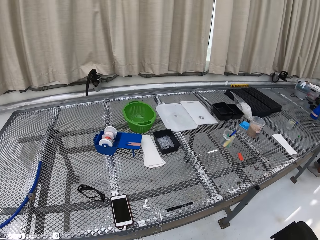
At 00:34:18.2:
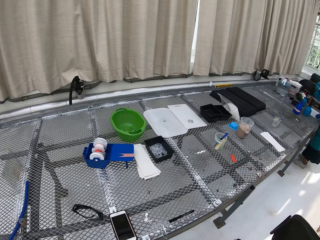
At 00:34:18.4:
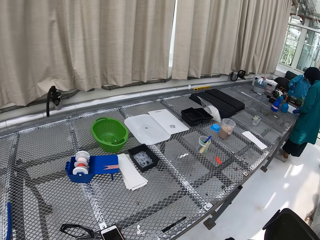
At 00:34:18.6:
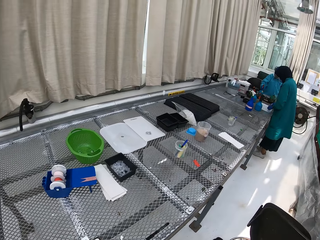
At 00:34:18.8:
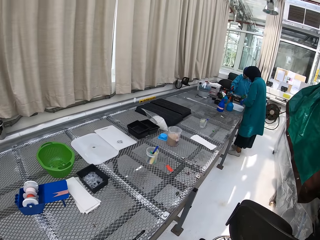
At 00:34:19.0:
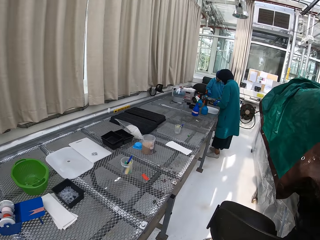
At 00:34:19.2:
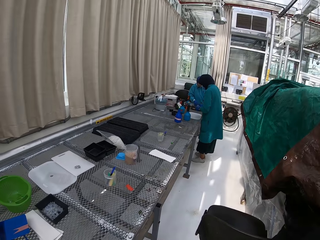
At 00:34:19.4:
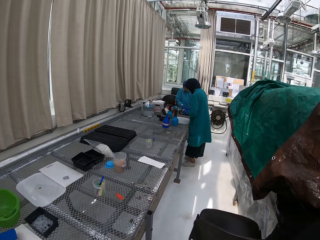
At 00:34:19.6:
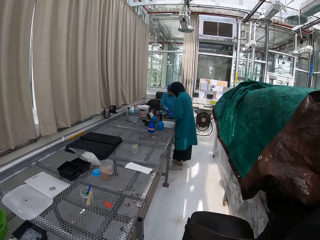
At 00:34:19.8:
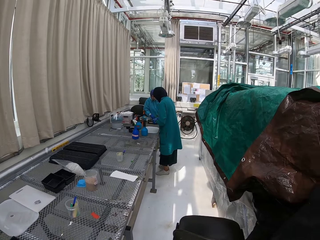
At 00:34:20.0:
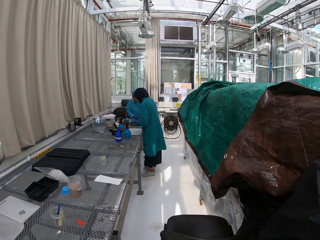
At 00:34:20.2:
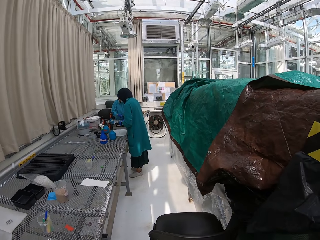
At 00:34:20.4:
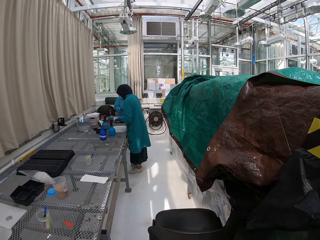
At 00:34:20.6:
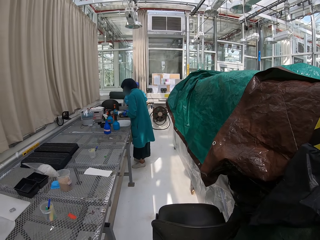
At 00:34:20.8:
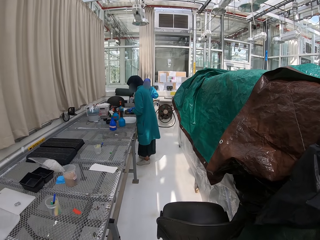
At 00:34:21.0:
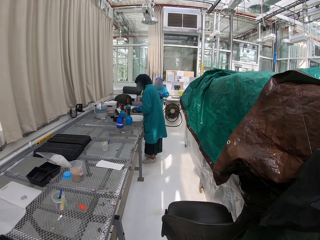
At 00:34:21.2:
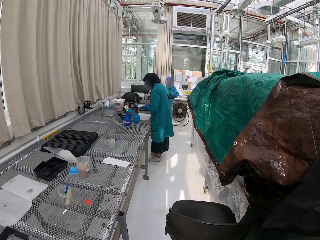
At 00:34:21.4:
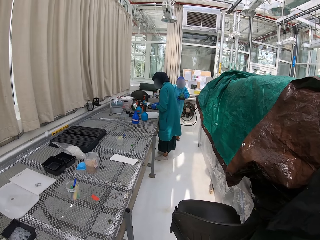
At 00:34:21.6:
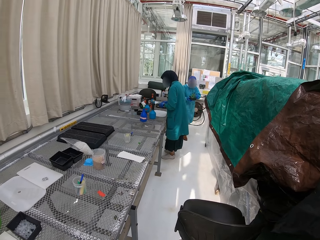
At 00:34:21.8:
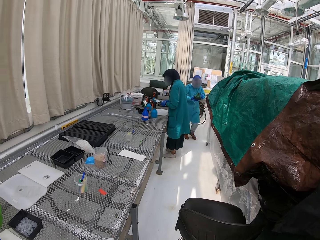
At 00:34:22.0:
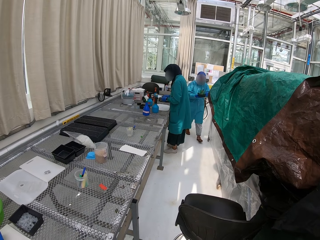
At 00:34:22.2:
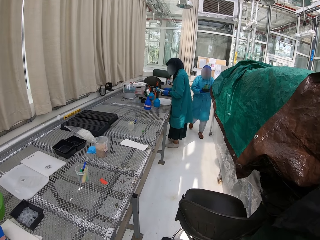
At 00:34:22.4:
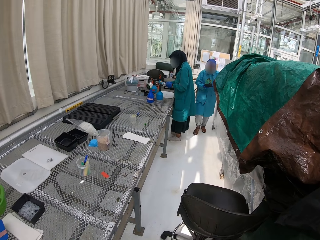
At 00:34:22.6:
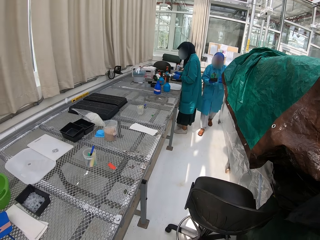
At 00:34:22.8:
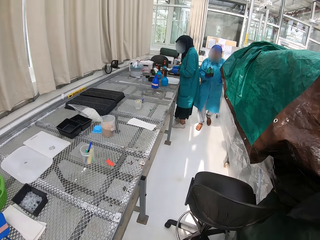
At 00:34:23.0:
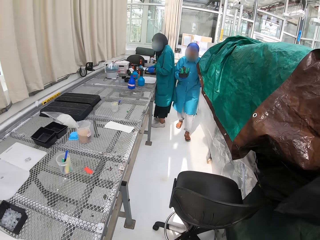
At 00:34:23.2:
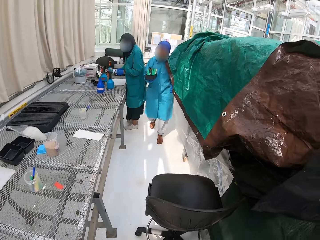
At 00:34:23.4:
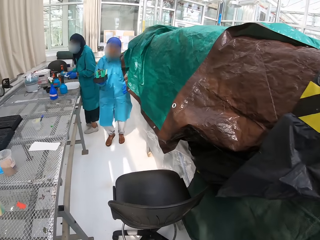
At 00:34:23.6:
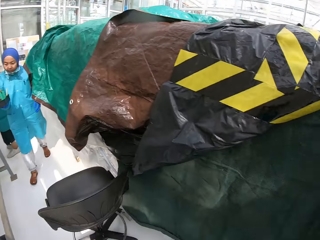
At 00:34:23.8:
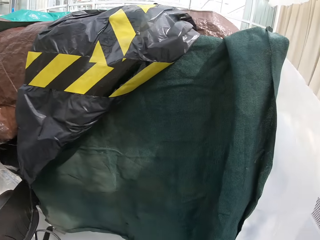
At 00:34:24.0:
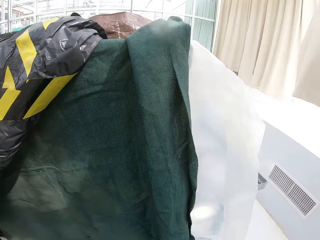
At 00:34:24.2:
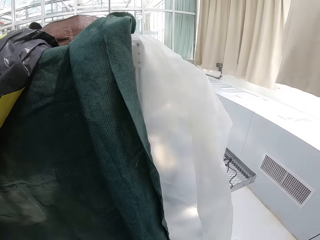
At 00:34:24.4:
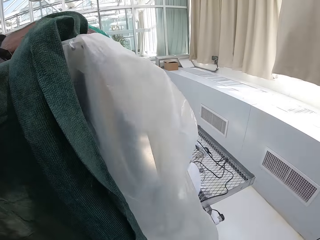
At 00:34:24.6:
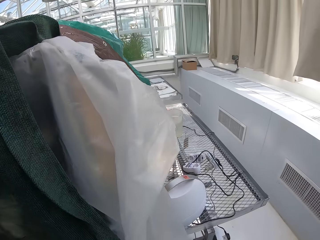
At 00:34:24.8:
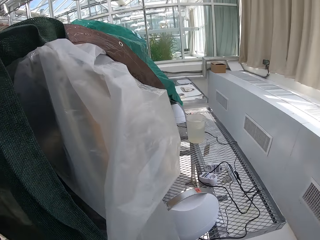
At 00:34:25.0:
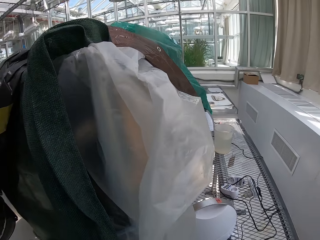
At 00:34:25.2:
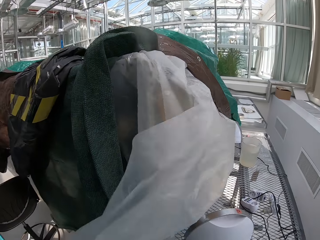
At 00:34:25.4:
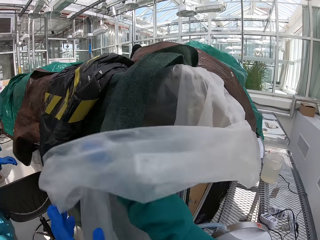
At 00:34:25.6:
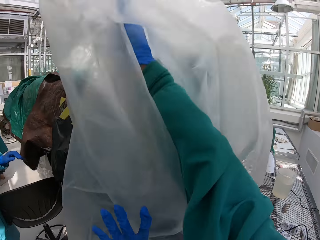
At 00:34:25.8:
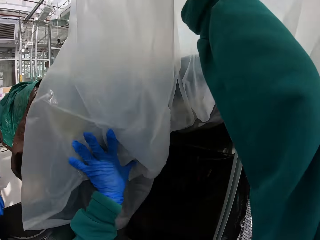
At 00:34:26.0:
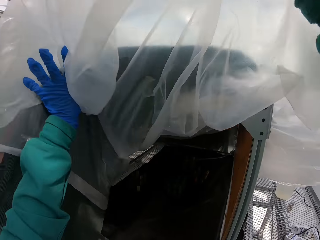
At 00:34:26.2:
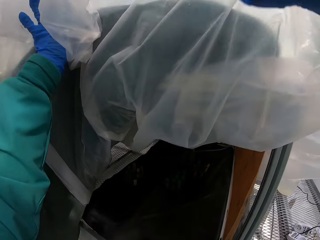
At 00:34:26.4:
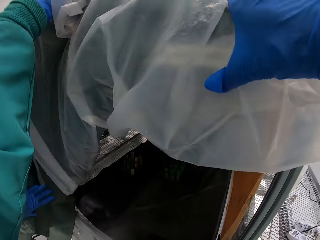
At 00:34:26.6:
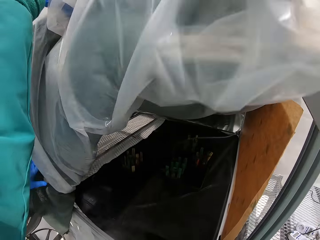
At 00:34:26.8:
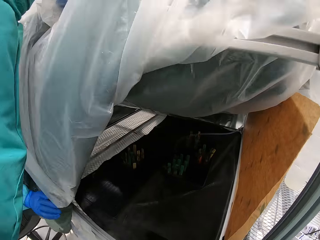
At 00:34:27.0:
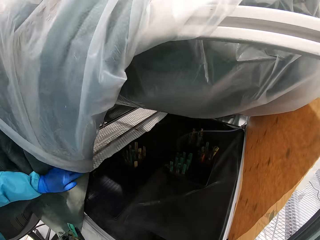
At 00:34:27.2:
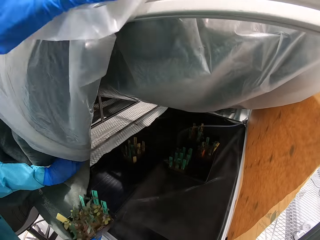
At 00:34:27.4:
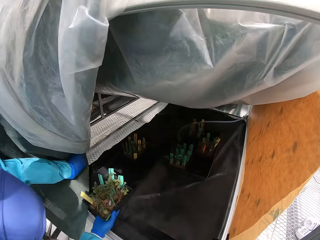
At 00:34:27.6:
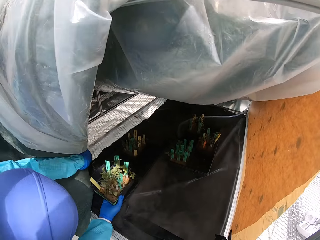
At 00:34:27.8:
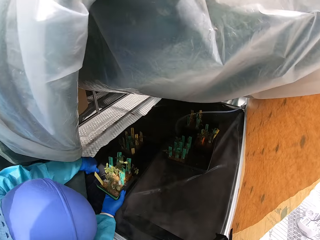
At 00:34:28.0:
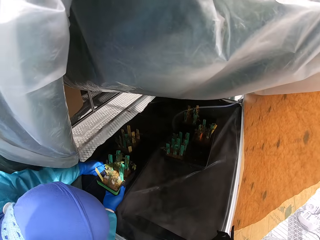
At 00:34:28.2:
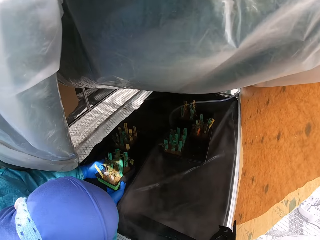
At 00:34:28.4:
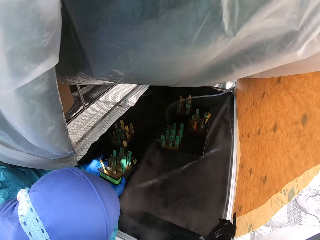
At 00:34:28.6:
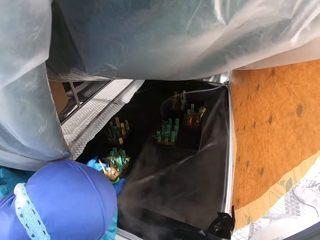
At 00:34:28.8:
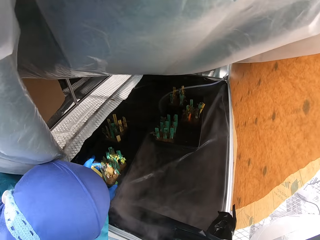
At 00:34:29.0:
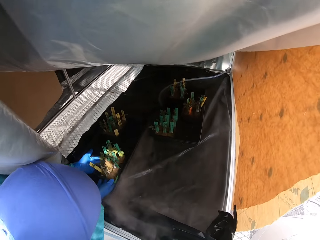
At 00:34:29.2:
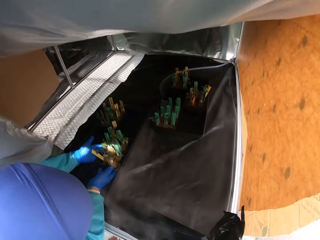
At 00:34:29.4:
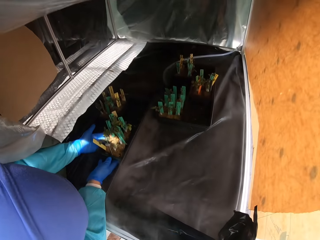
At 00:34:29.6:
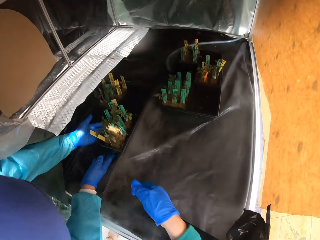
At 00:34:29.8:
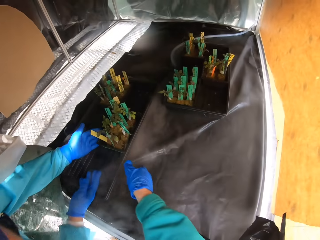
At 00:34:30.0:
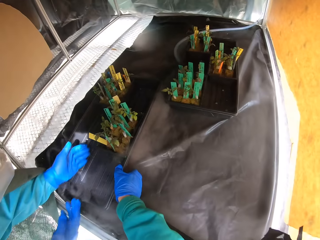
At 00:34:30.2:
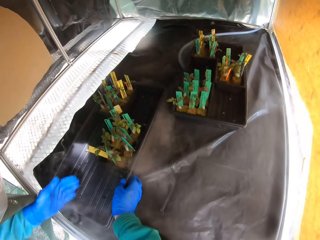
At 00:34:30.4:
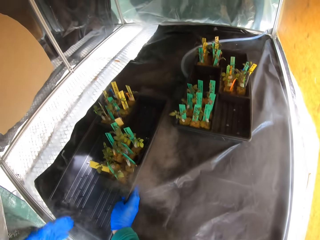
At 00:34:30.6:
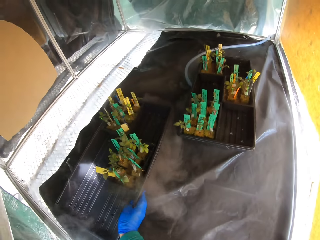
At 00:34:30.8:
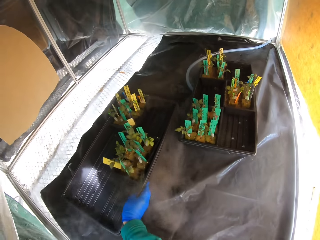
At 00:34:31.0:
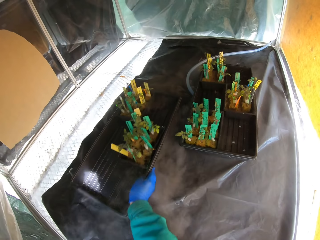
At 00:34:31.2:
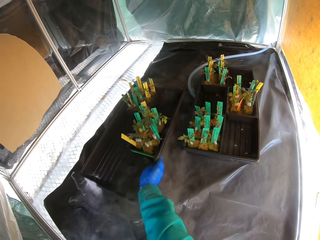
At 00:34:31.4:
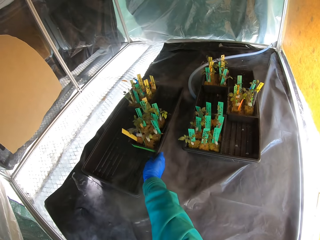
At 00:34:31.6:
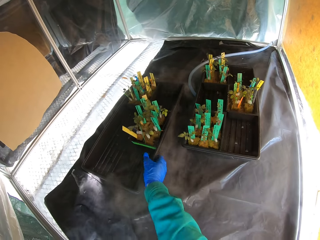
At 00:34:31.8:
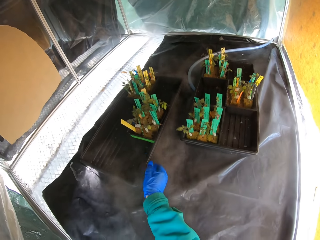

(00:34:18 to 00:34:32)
The camera wearer looks around. They open the storage tent or nursery. A woman puts a plant in the nursery.

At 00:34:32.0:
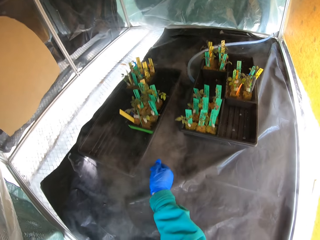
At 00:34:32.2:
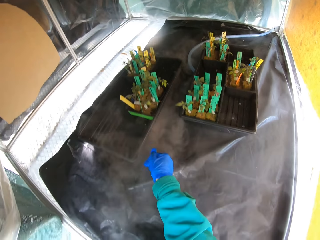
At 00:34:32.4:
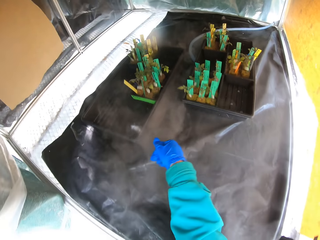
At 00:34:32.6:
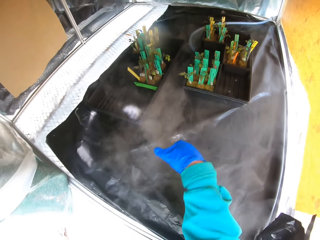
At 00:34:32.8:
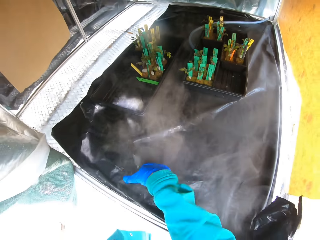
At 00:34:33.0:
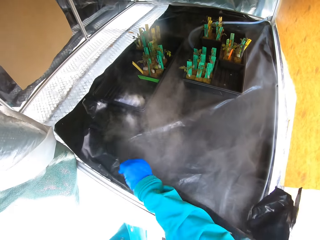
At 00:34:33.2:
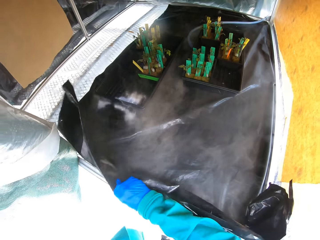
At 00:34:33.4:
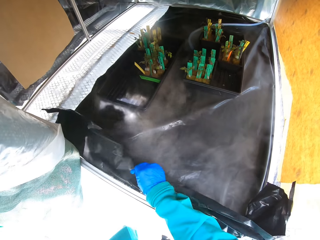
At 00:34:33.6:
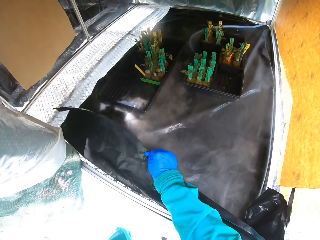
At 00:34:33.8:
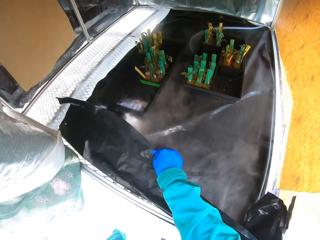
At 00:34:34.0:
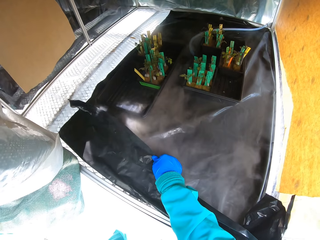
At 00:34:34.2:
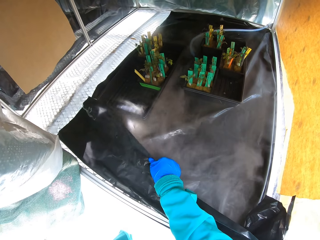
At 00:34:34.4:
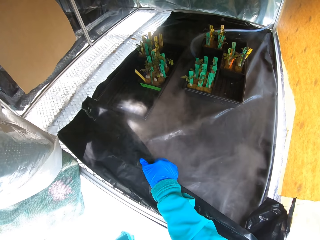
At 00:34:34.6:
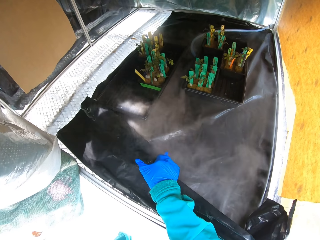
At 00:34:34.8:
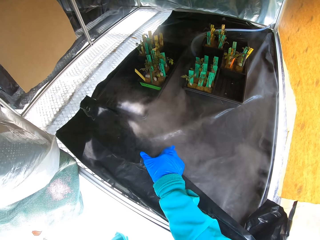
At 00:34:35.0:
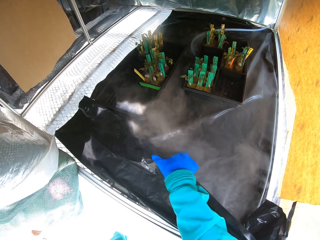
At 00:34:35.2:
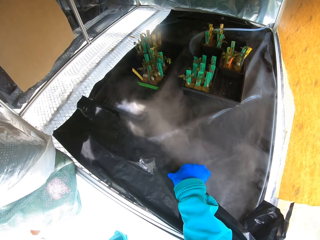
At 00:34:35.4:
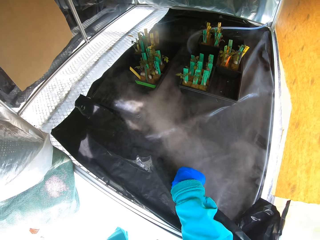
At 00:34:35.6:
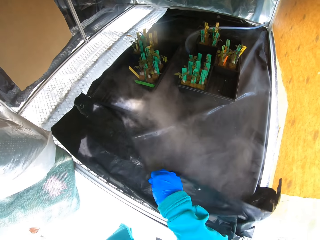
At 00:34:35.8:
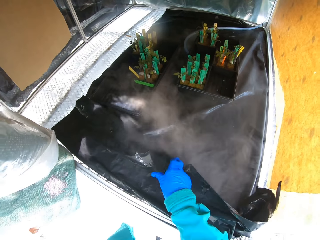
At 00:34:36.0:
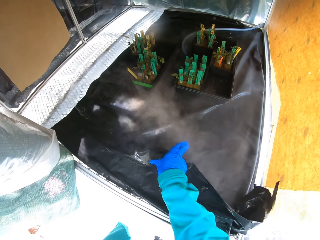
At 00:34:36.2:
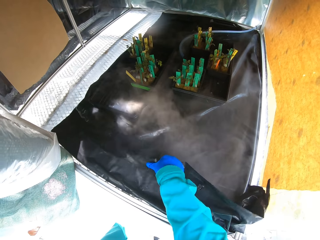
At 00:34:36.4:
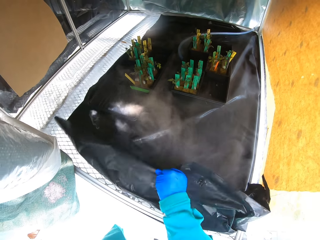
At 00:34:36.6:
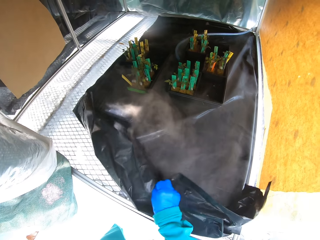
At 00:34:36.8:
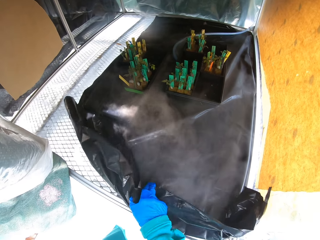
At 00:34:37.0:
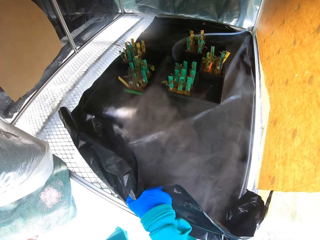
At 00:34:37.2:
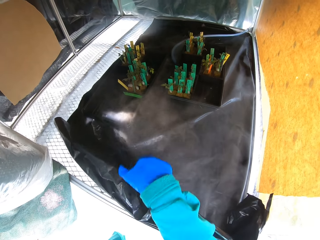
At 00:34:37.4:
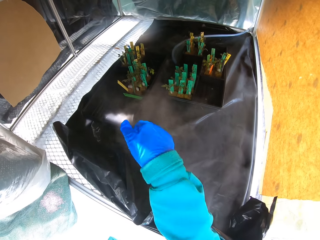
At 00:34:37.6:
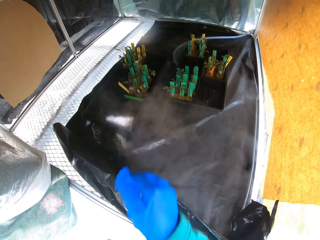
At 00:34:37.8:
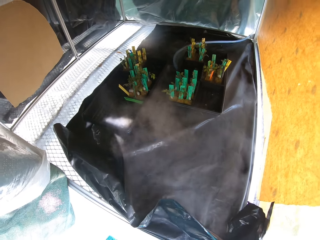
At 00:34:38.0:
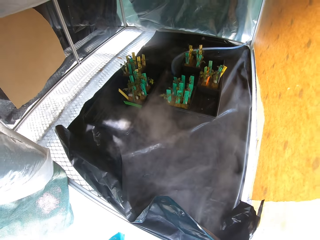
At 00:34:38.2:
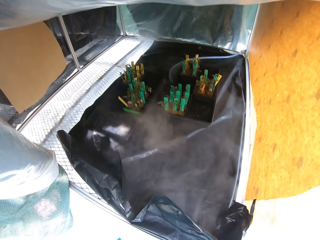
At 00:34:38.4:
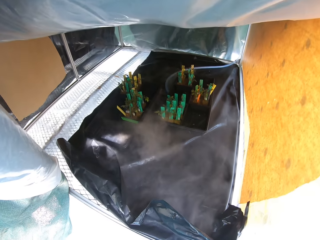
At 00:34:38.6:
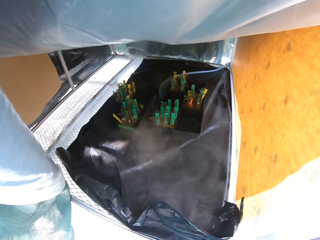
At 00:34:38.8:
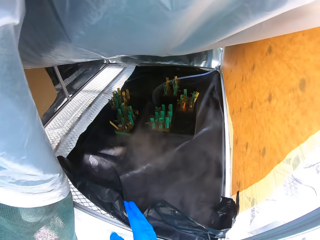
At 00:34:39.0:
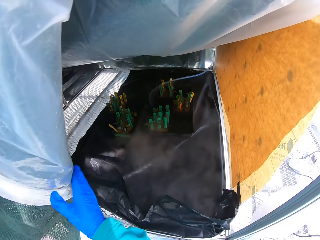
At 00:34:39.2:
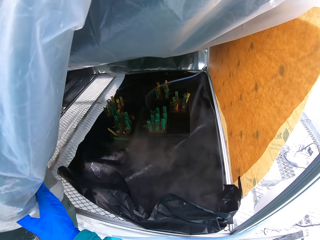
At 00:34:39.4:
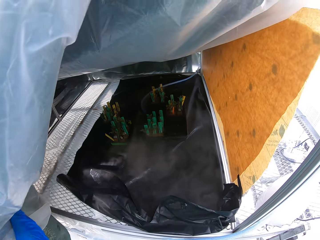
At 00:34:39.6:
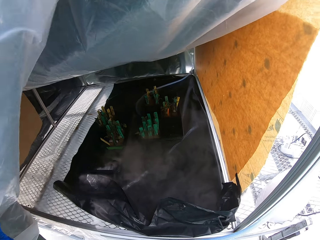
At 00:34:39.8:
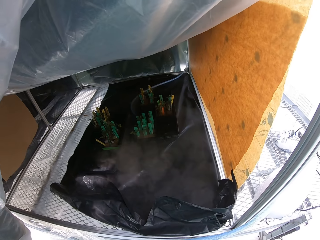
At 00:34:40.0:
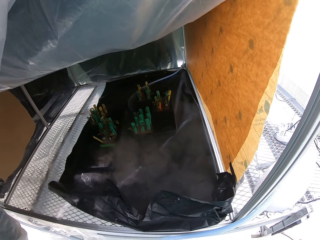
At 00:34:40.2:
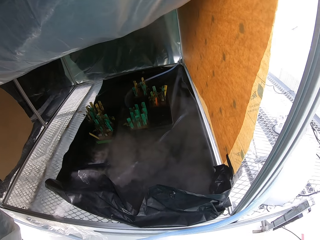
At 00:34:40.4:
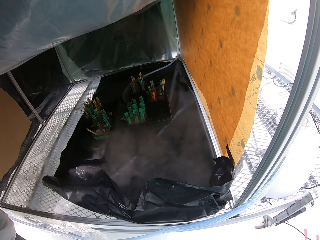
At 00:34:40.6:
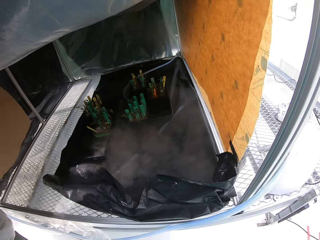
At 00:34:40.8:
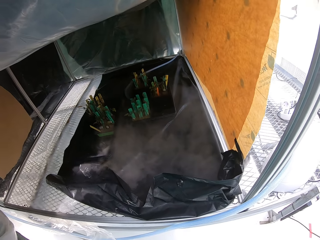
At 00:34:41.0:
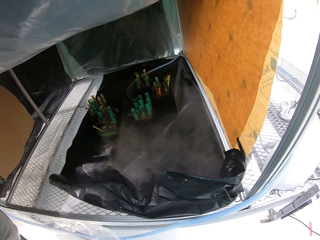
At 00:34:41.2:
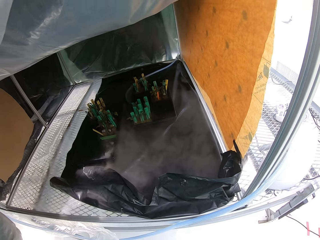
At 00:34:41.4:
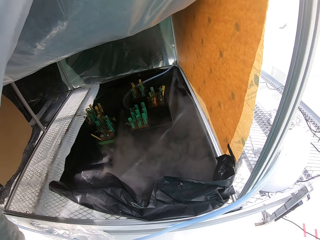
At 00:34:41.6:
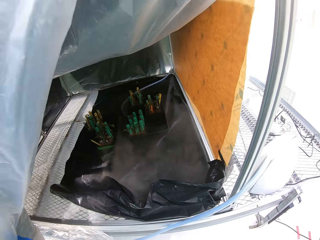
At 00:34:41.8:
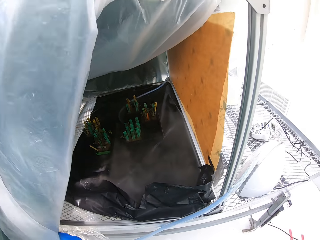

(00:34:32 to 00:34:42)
The camera wearer adjusts the paper.
